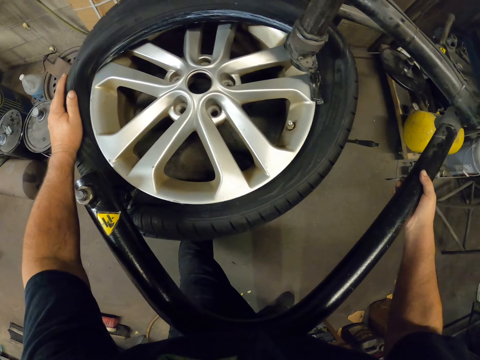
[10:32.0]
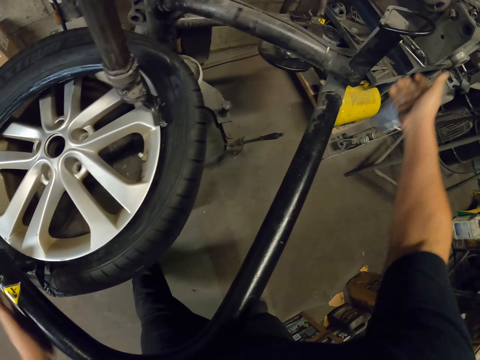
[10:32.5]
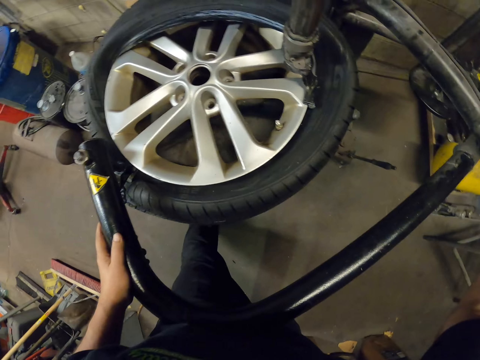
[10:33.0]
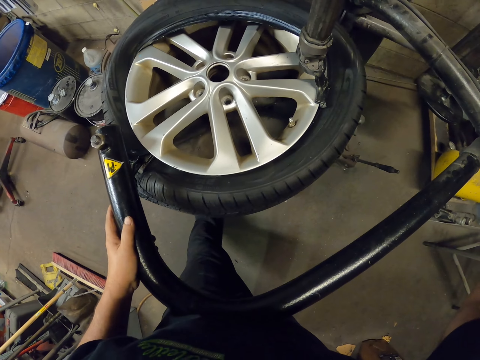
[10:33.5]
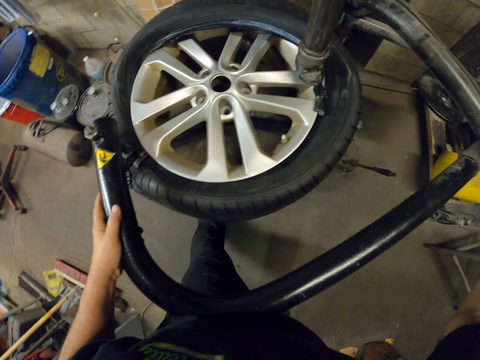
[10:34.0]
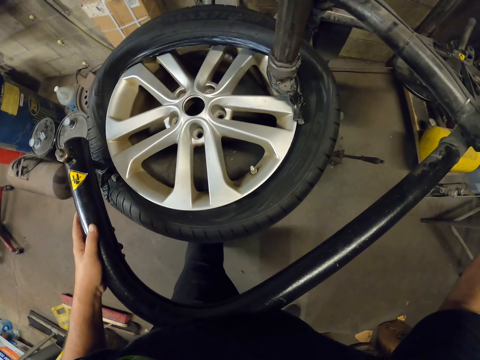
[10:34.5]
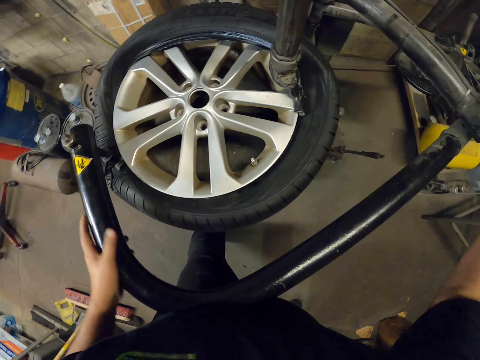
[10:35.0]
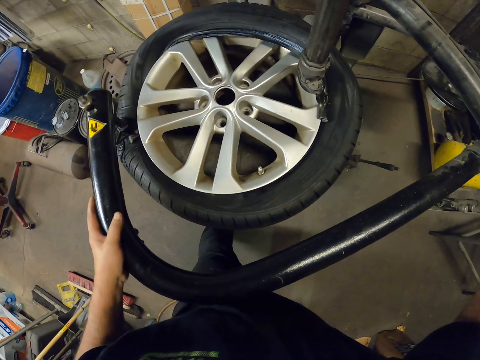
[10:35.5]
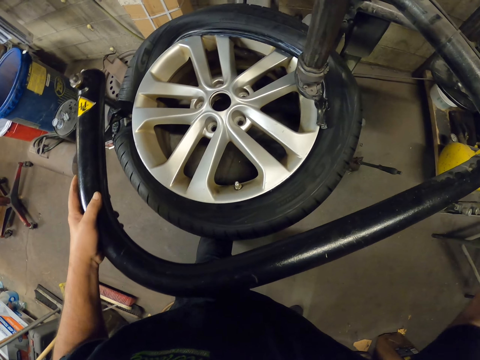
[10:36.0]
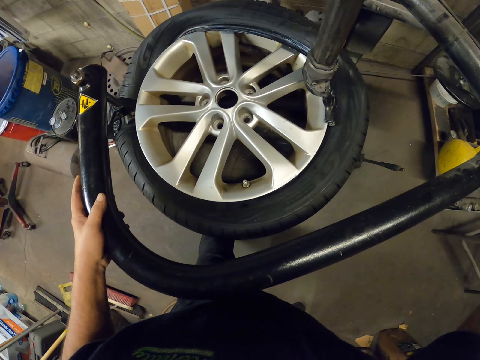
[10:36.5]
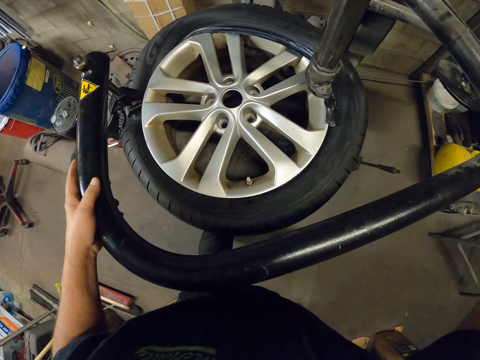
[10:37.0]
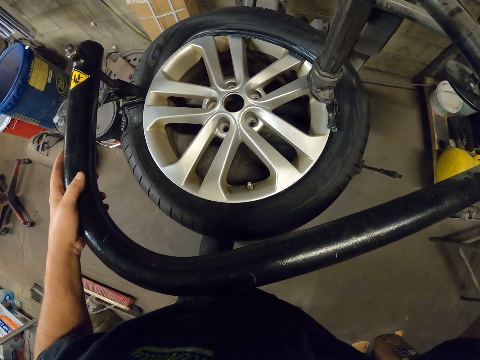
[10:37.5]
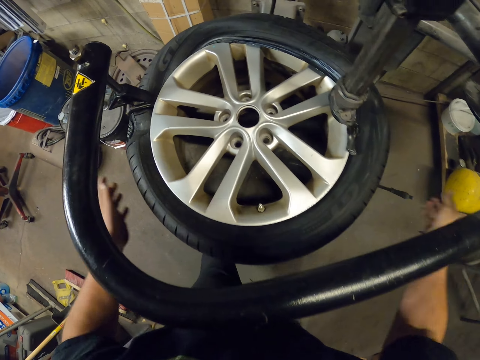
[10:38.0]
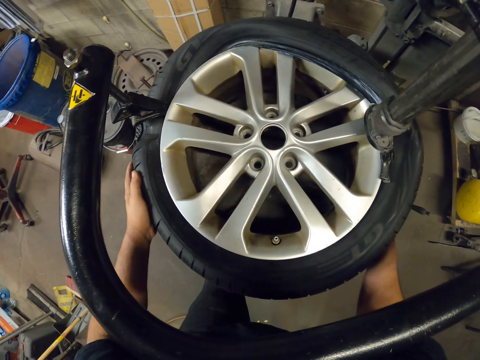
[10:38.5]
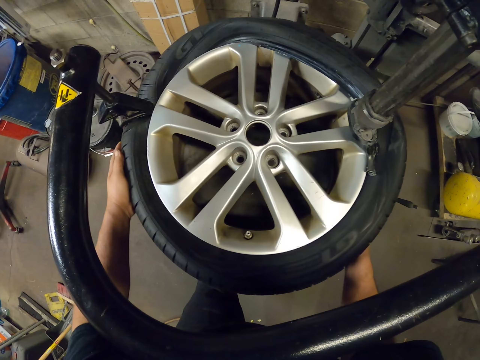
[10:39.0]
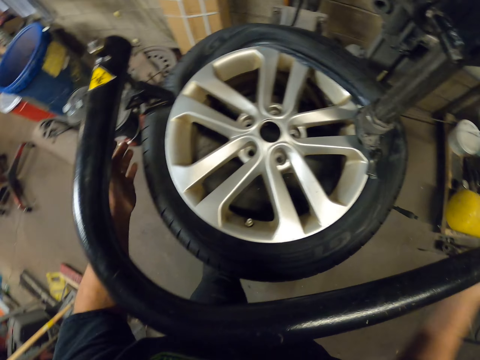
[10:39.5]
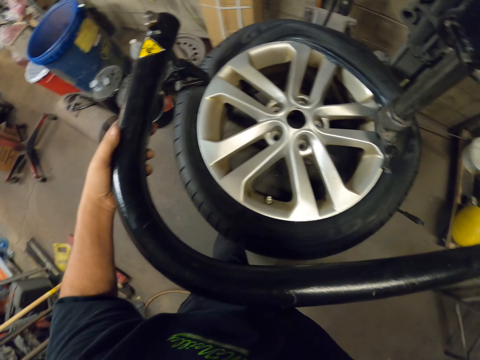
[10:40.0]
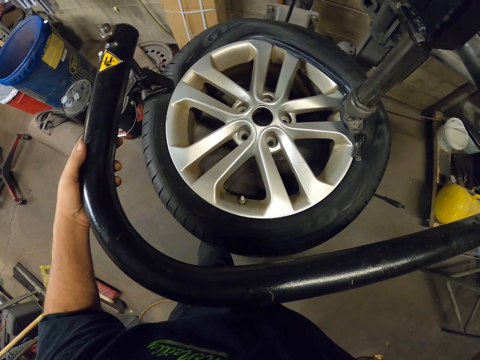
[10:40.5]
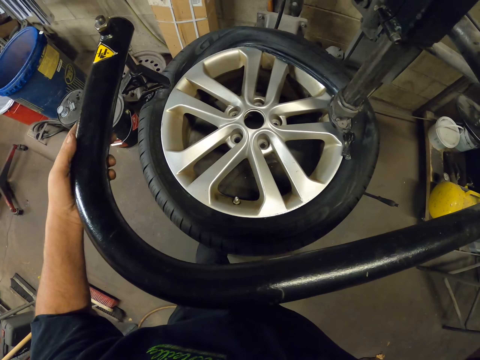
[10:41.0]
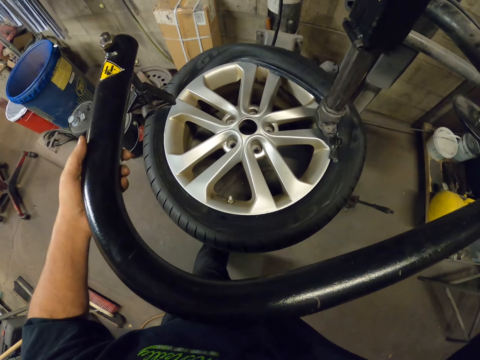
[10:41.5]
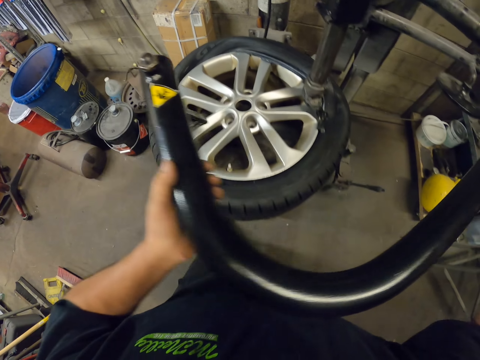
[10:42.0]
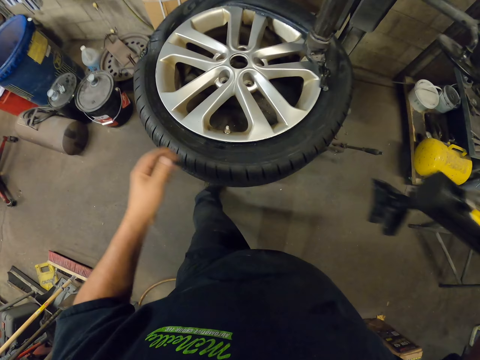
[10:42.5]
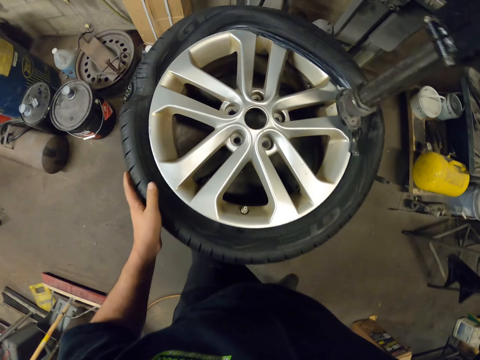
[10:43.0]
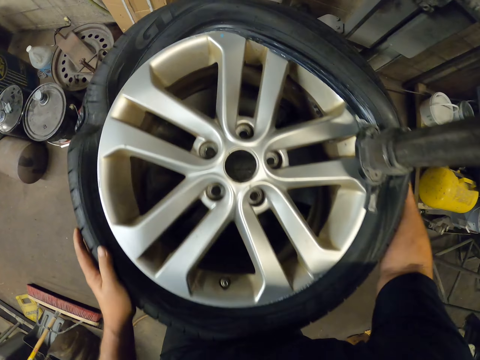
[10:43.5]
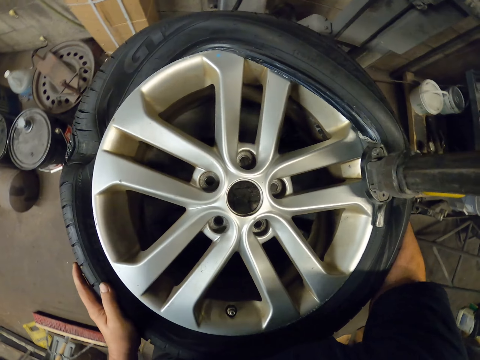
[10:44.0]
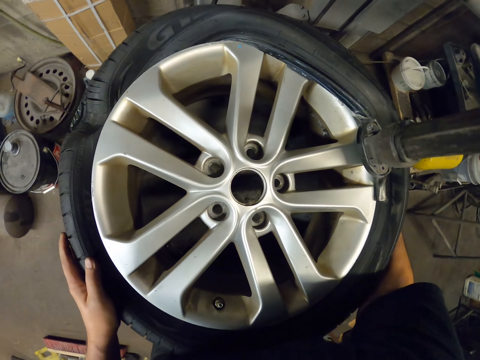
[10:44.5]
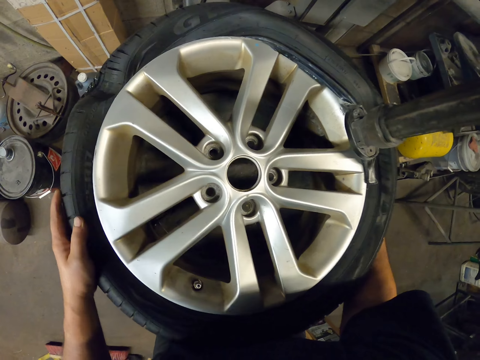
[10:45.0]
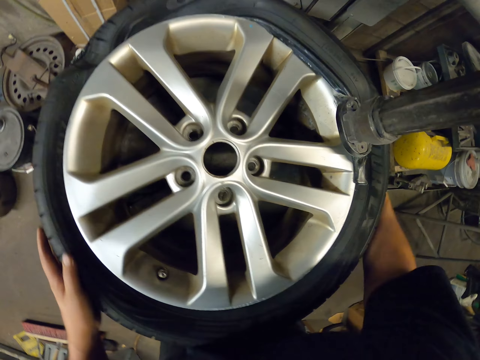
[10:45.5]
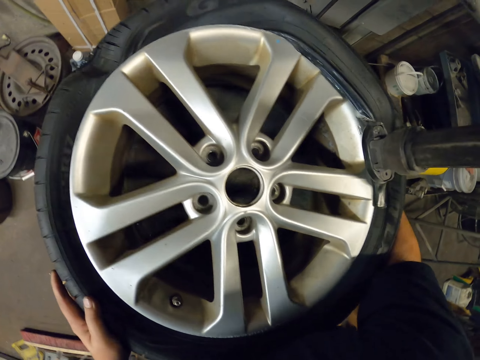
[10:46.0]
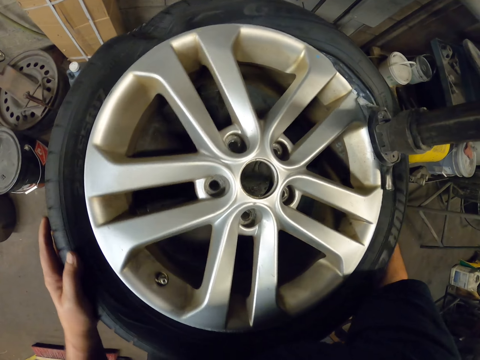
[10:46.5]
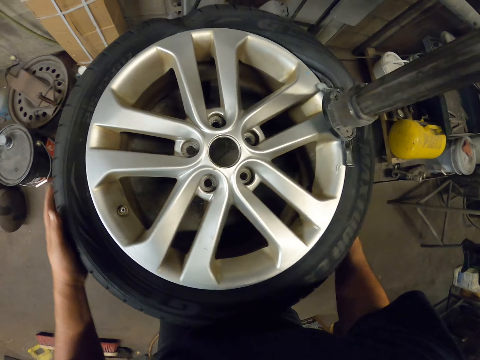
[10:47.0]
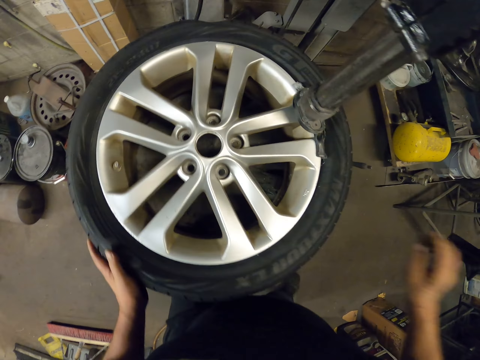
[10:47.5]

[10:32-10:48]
The camera wearer stops the machine. They attach the rim and the tire. They lift the machine up. They attach the rim and the tire. They lift up the machine. They move the tire around.

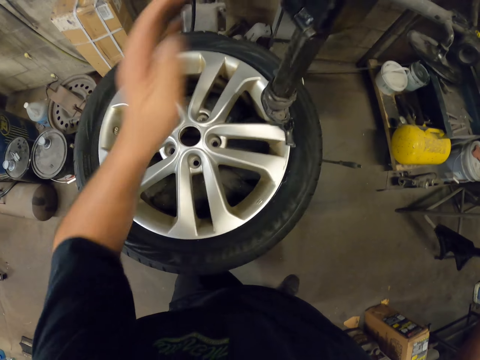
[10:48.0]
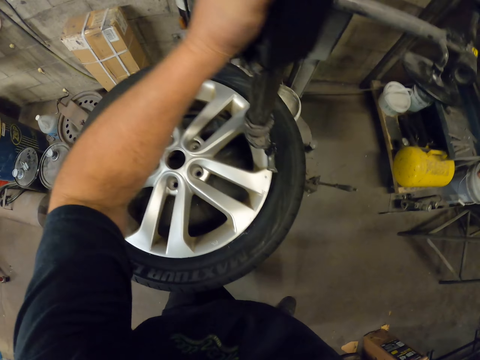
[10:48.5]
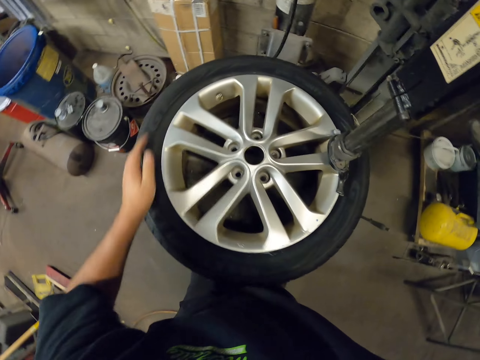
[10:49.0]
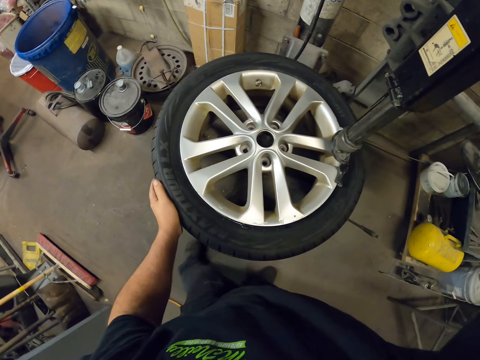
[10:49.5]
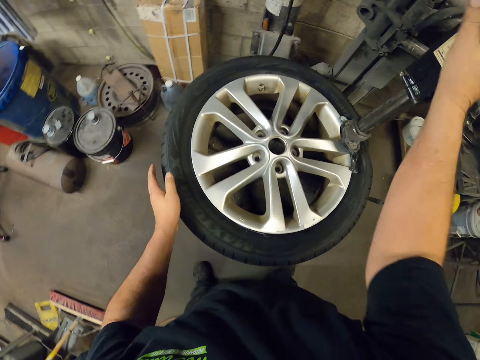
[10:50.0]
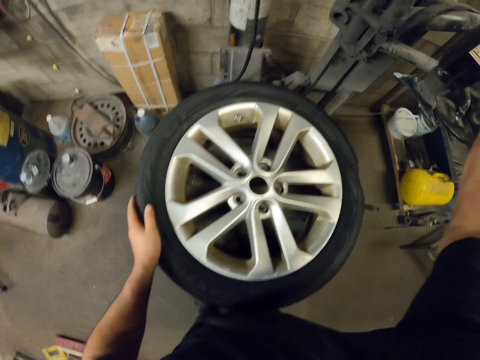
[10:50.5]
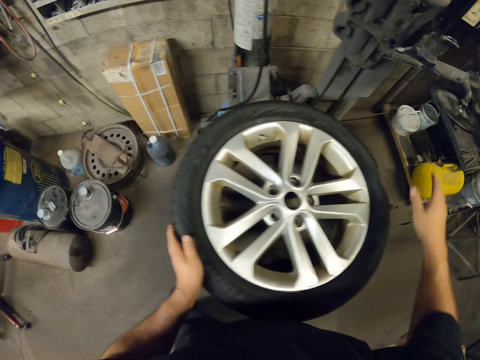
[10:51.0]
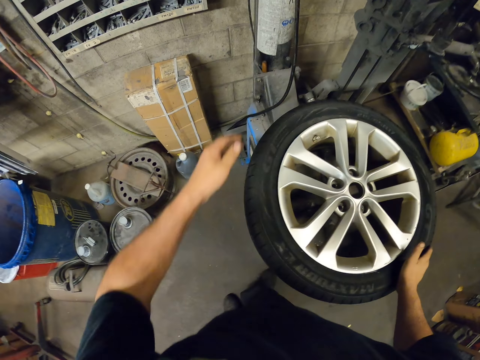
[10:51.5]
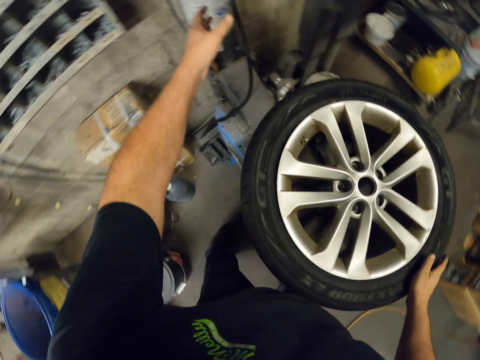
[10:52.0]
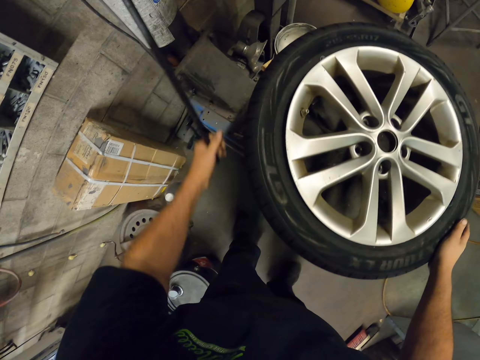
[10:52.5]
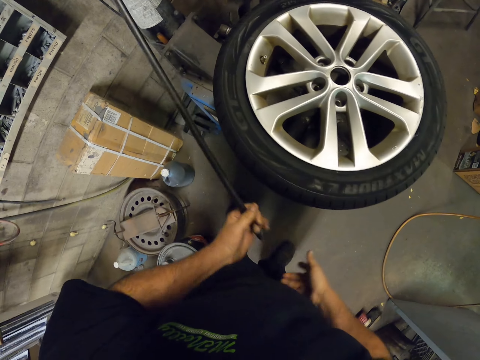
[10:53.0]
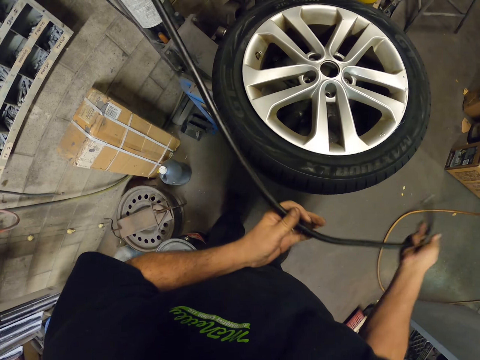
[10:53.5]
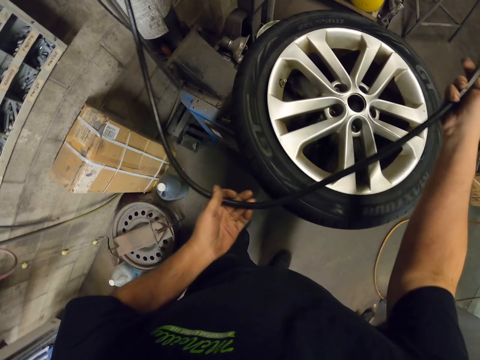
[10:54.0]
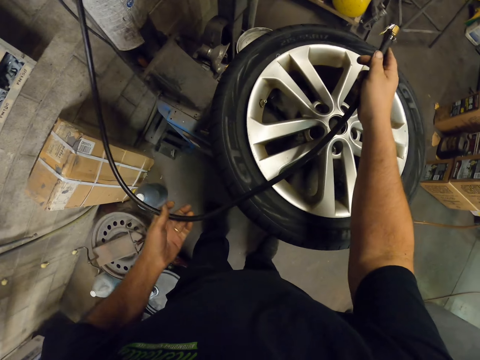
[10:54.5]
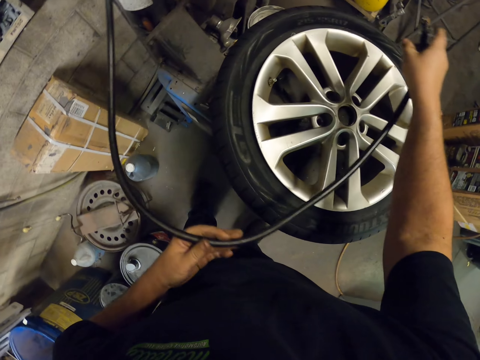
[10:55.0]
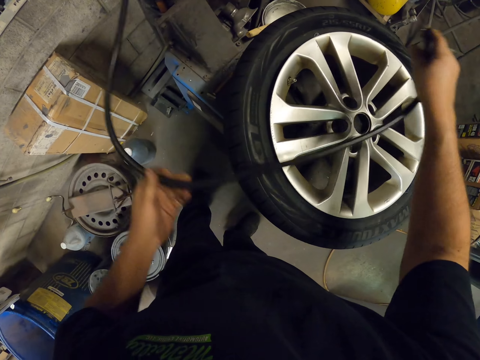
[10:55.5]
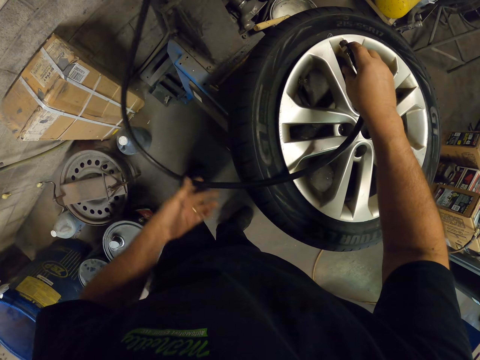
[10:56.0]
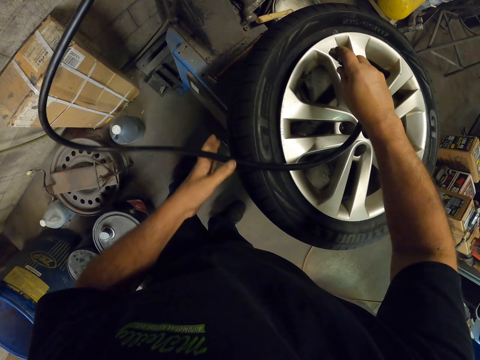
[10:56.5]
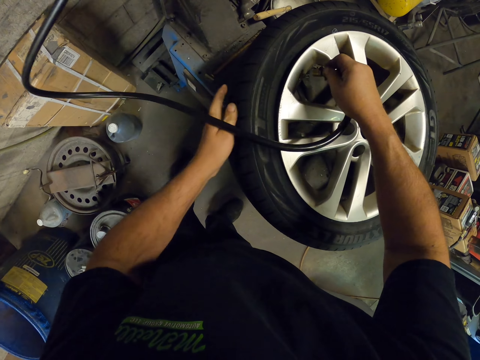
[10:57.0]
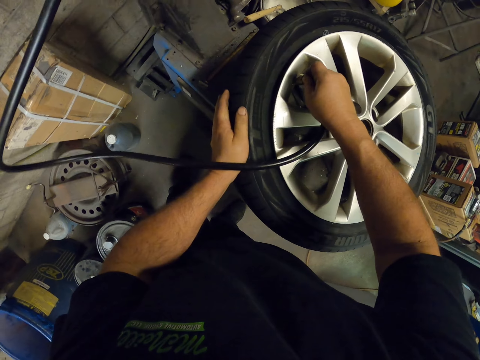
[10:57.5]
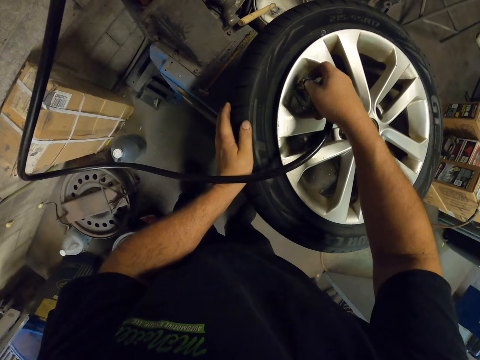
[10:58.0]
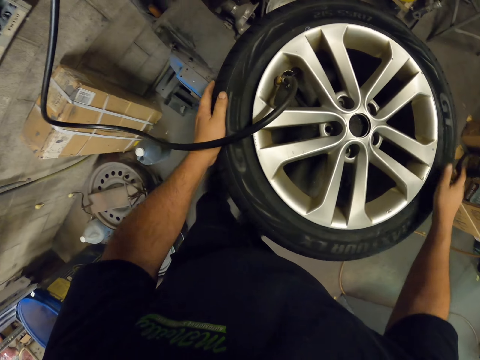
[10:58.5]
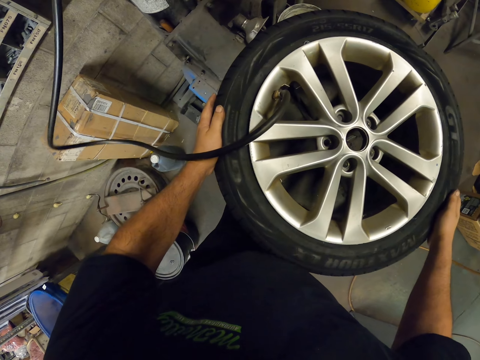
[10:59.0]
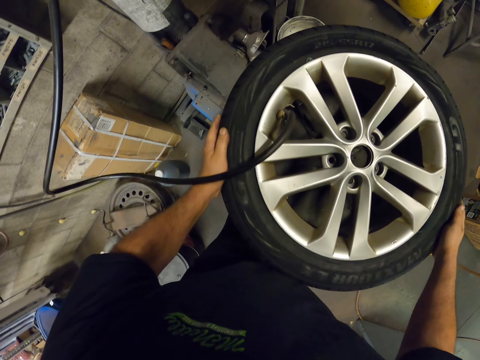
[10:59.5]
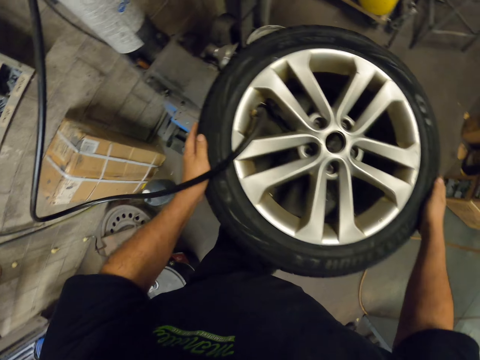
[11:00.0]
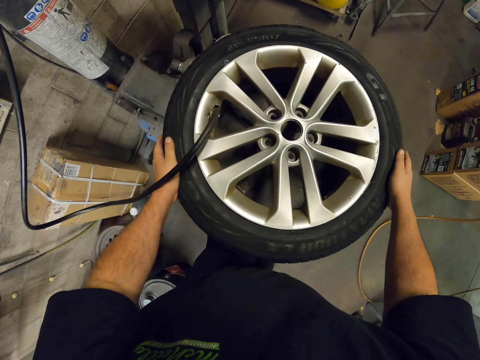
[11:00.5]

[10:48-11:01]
The camera wearer lifts up the machine. They pick up a pressure hose. They hold up the pressure tube. They put pressure into the tire. They attach the tube on the valve. They hold the tire.
